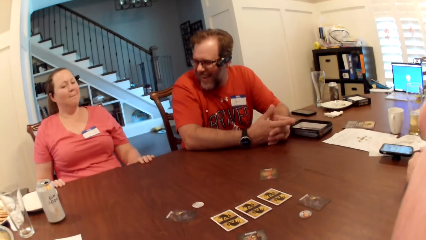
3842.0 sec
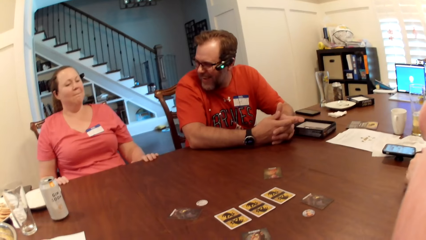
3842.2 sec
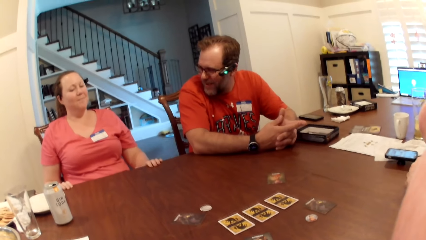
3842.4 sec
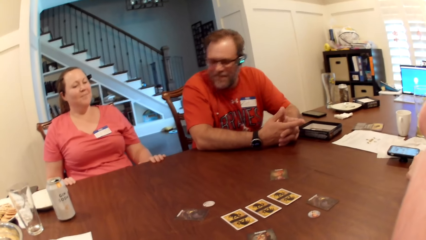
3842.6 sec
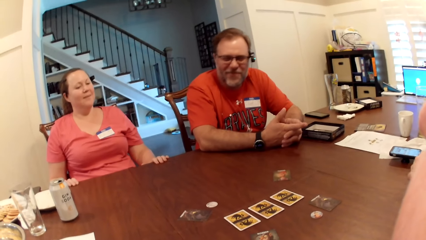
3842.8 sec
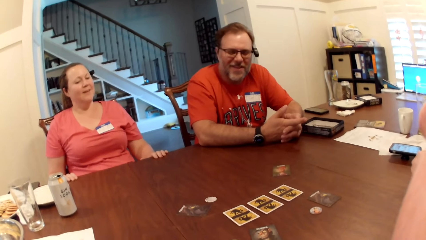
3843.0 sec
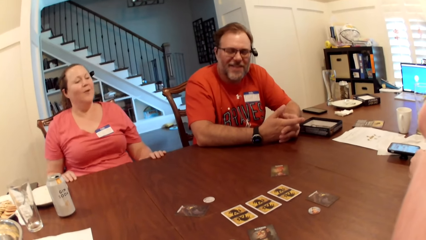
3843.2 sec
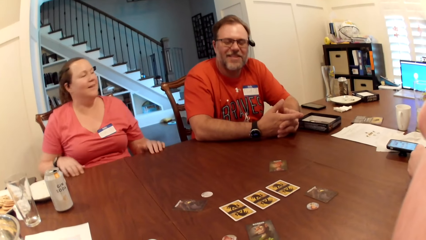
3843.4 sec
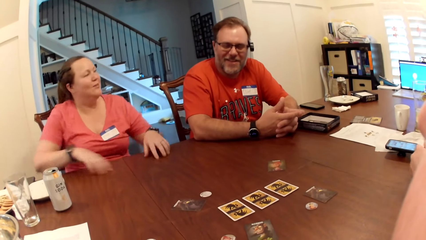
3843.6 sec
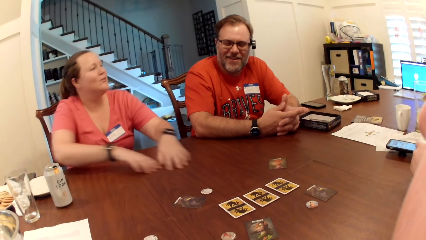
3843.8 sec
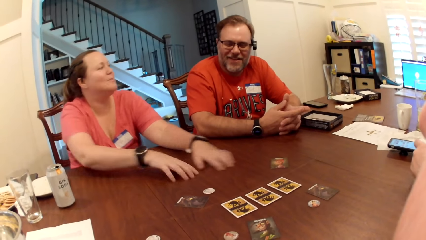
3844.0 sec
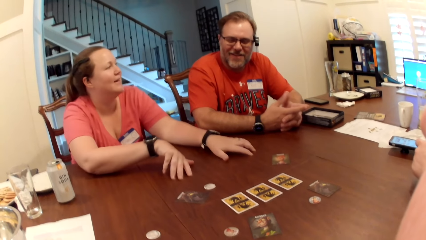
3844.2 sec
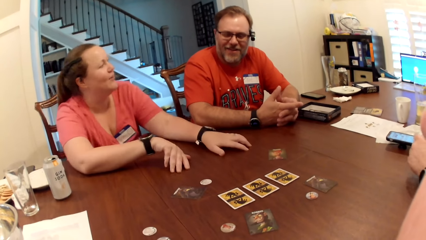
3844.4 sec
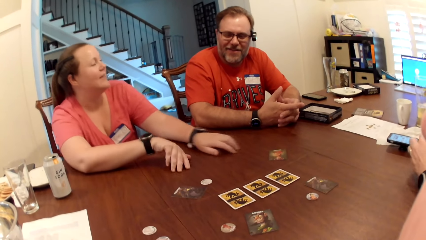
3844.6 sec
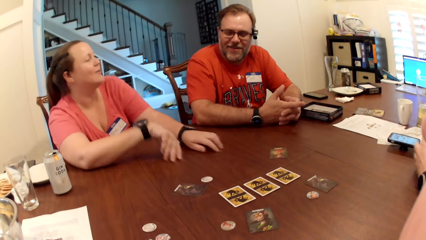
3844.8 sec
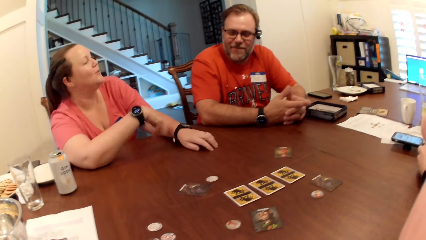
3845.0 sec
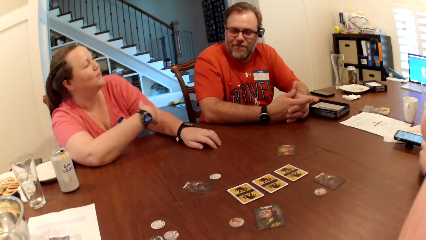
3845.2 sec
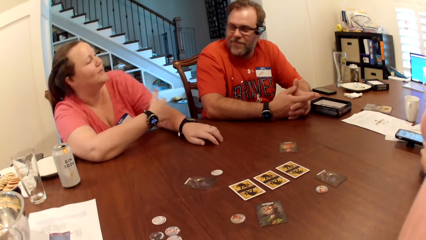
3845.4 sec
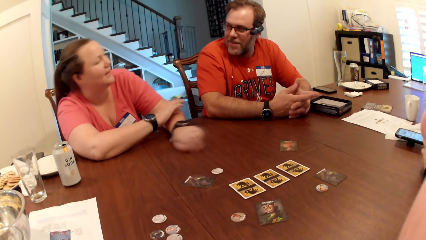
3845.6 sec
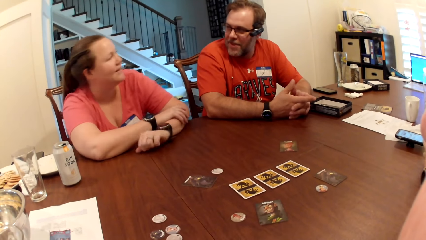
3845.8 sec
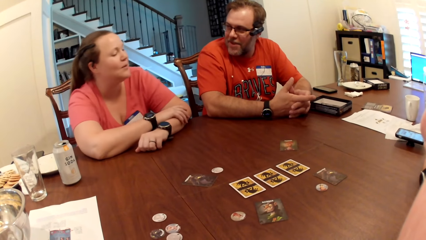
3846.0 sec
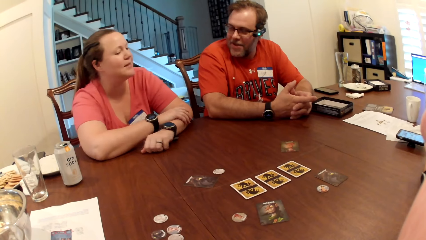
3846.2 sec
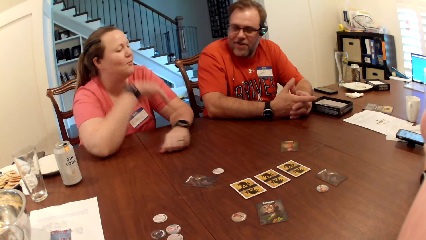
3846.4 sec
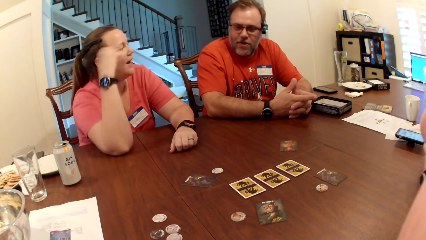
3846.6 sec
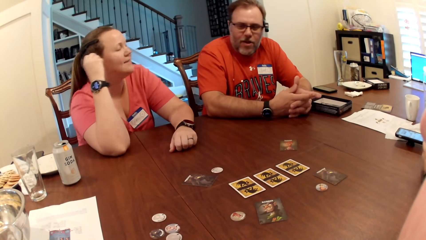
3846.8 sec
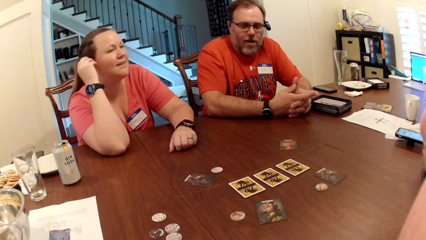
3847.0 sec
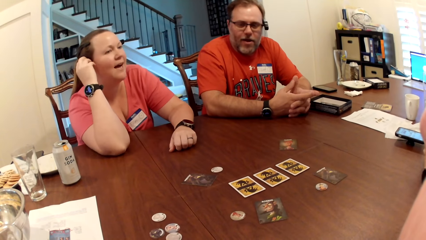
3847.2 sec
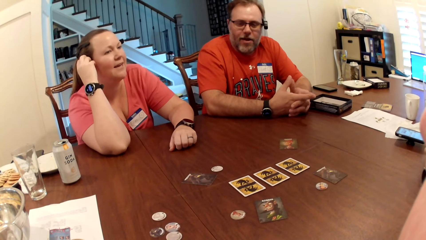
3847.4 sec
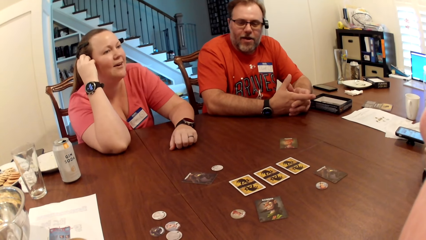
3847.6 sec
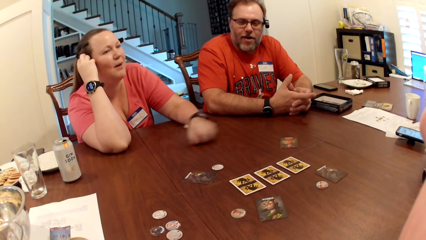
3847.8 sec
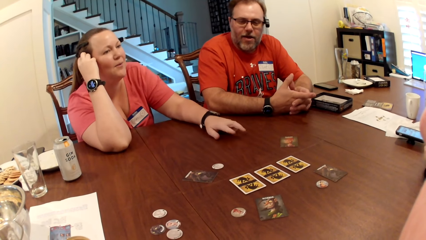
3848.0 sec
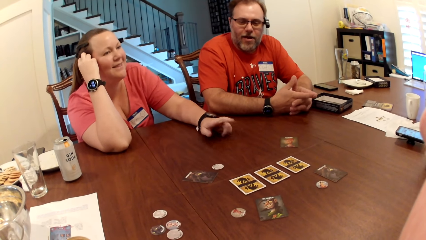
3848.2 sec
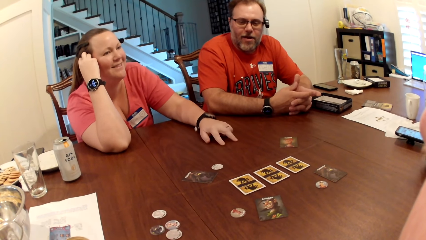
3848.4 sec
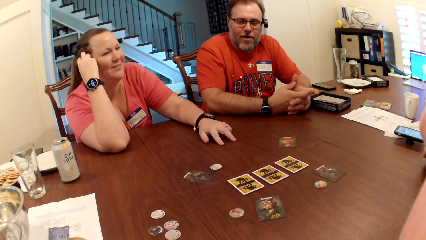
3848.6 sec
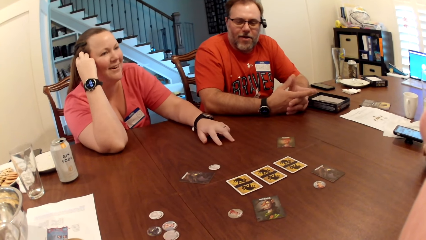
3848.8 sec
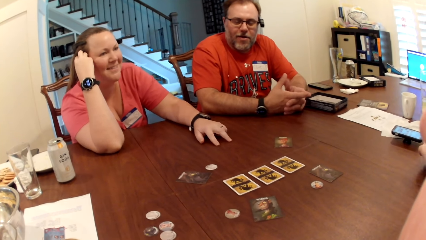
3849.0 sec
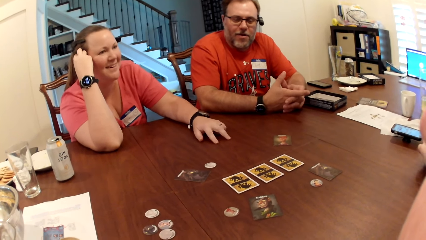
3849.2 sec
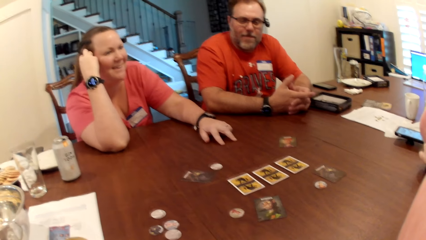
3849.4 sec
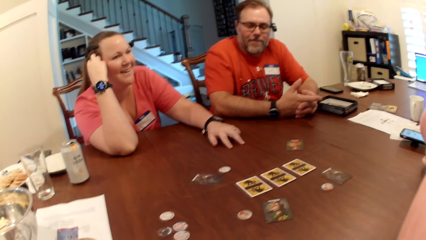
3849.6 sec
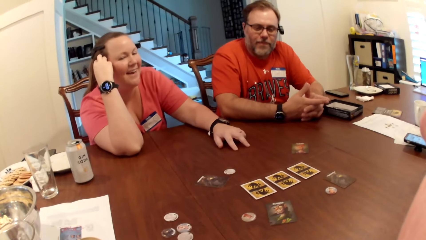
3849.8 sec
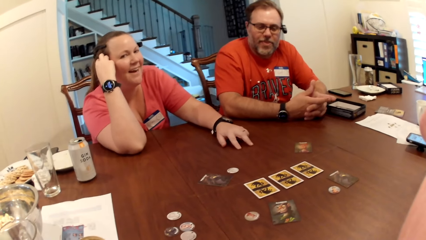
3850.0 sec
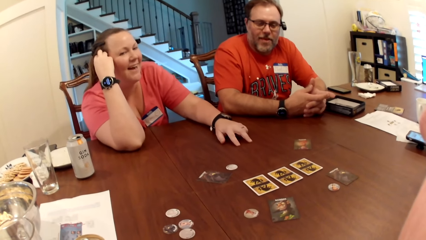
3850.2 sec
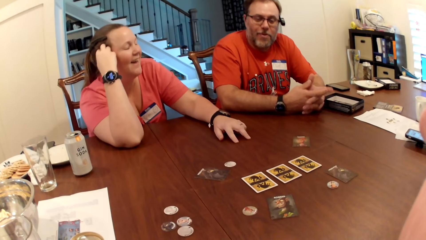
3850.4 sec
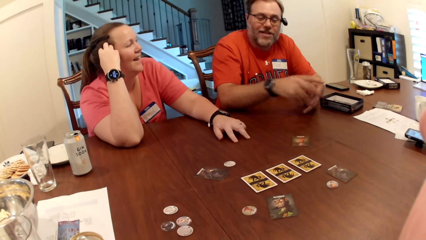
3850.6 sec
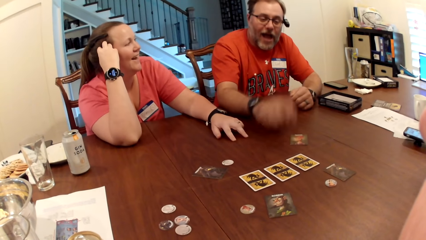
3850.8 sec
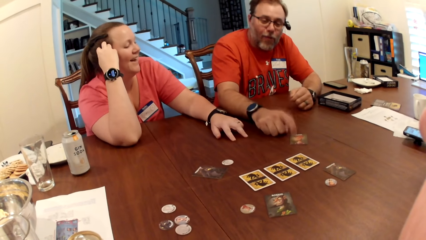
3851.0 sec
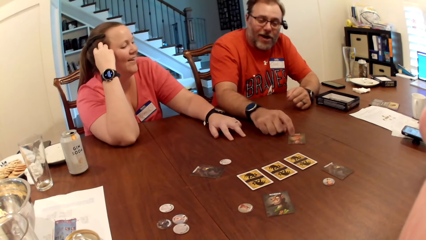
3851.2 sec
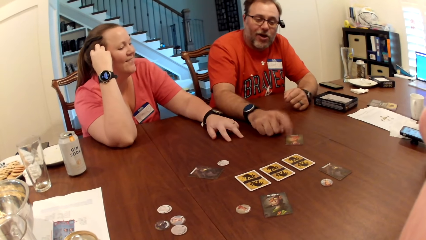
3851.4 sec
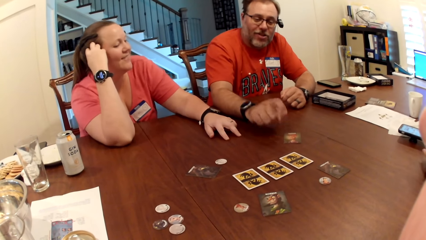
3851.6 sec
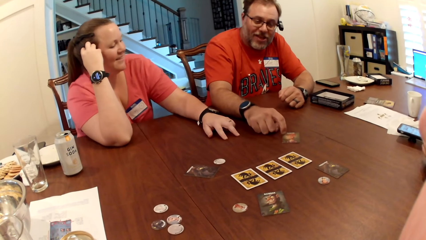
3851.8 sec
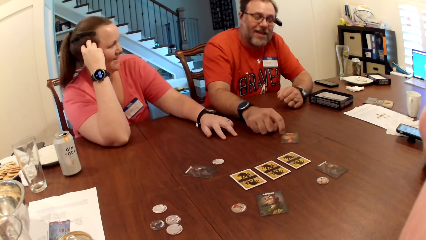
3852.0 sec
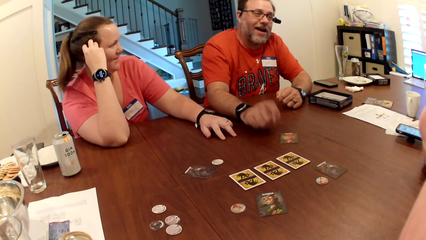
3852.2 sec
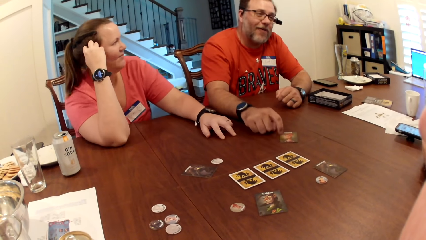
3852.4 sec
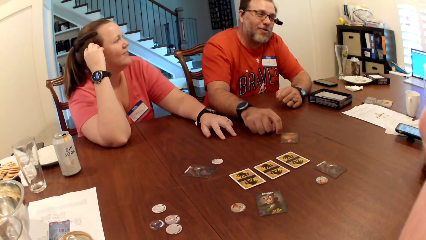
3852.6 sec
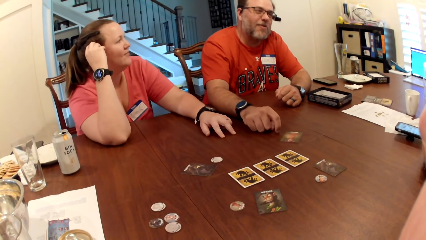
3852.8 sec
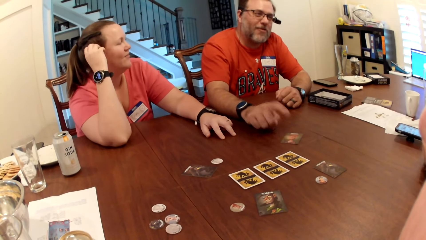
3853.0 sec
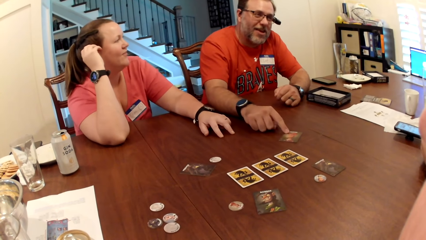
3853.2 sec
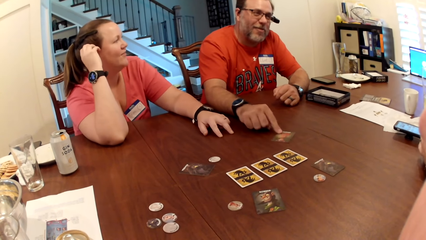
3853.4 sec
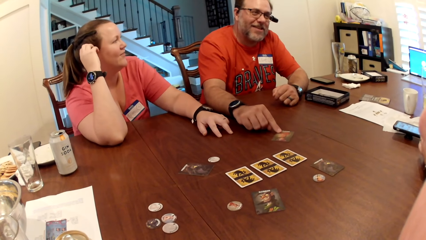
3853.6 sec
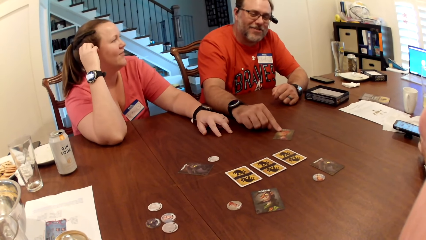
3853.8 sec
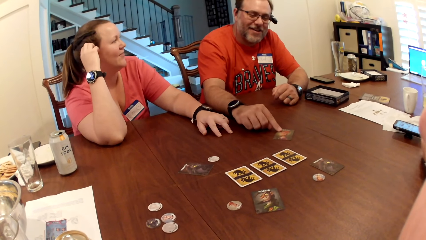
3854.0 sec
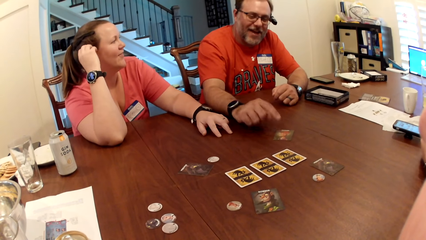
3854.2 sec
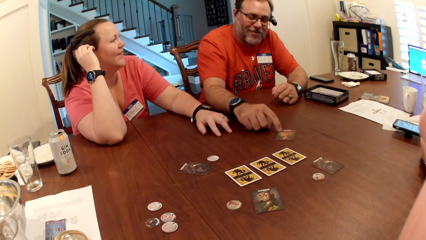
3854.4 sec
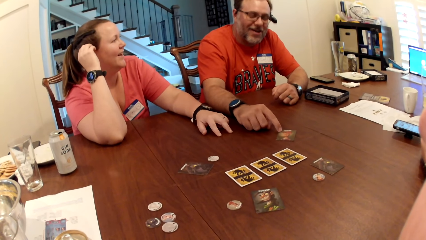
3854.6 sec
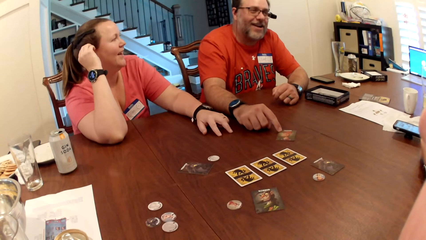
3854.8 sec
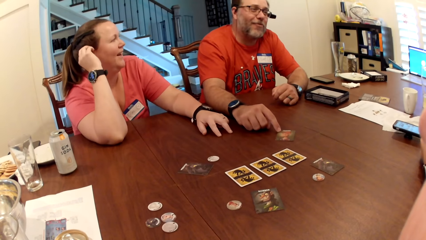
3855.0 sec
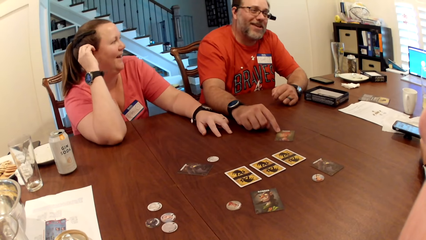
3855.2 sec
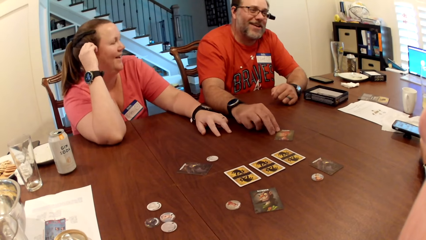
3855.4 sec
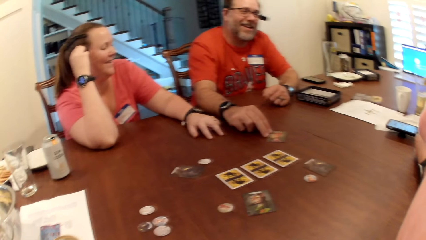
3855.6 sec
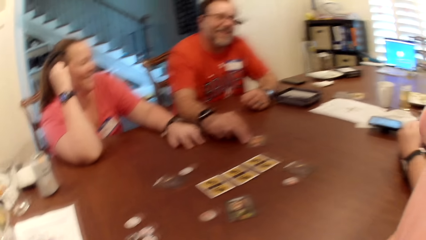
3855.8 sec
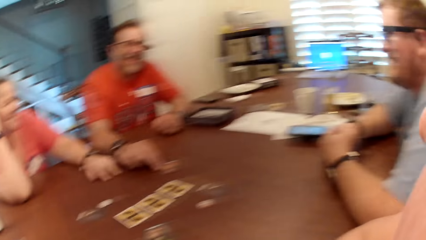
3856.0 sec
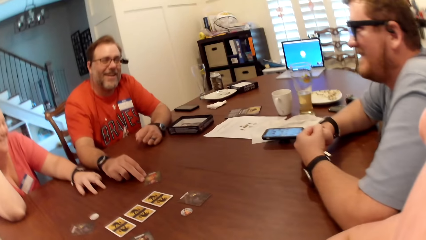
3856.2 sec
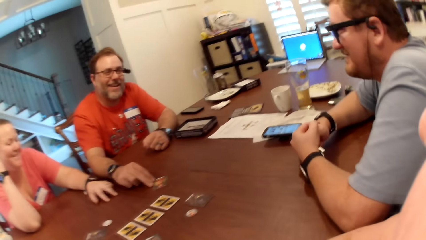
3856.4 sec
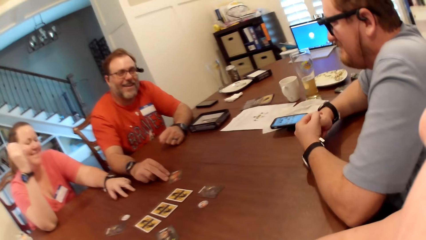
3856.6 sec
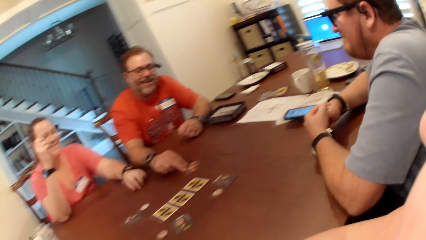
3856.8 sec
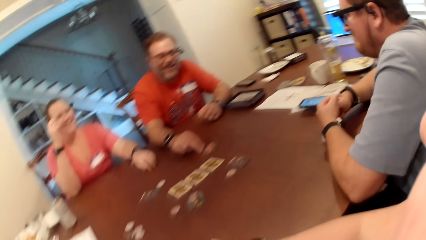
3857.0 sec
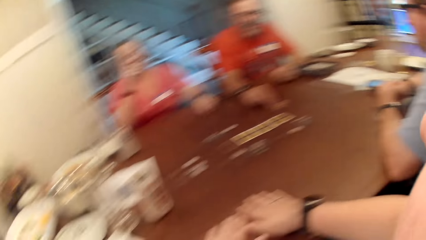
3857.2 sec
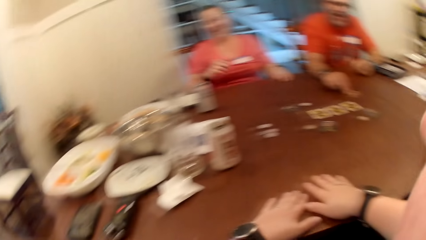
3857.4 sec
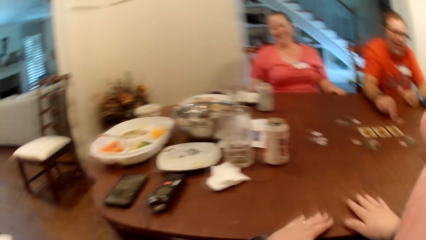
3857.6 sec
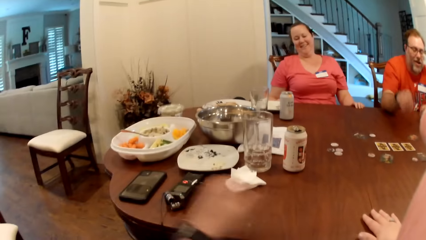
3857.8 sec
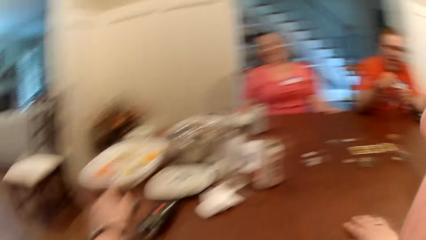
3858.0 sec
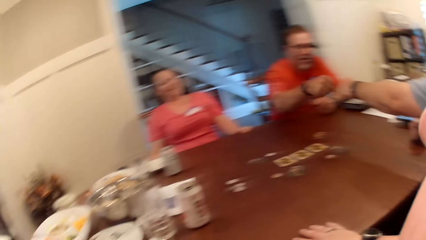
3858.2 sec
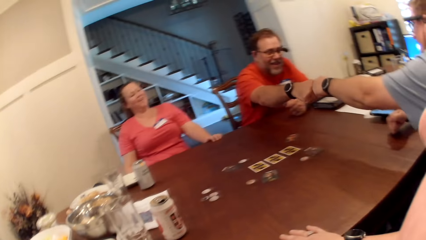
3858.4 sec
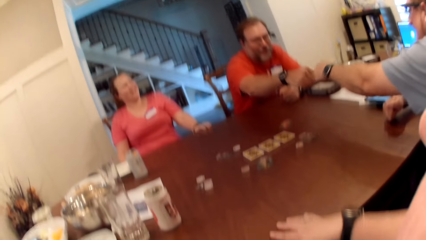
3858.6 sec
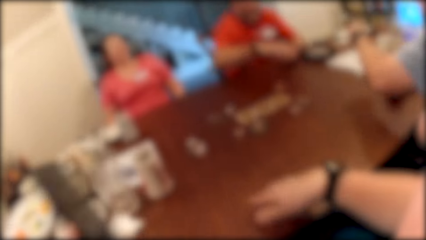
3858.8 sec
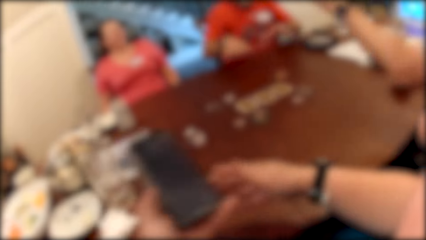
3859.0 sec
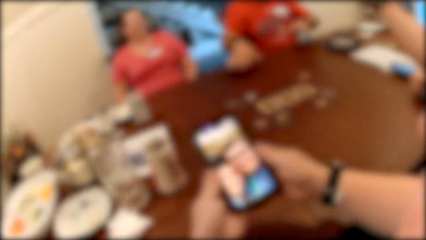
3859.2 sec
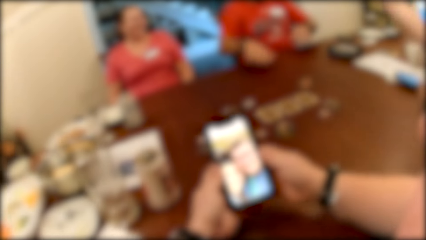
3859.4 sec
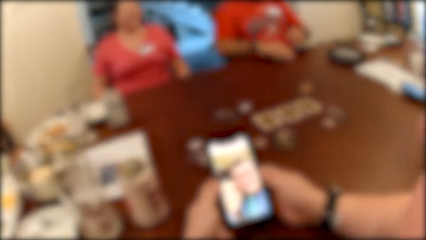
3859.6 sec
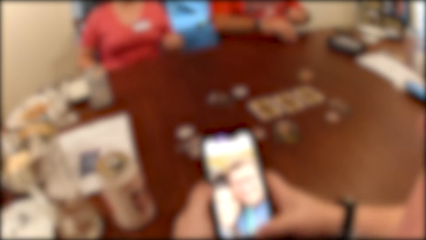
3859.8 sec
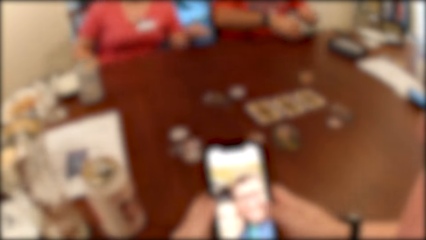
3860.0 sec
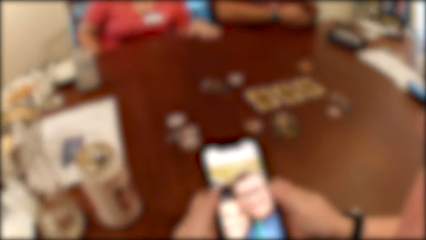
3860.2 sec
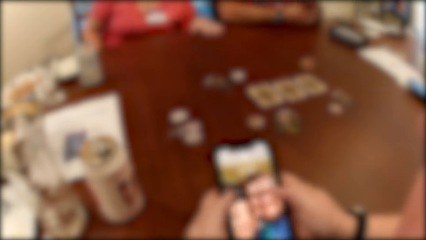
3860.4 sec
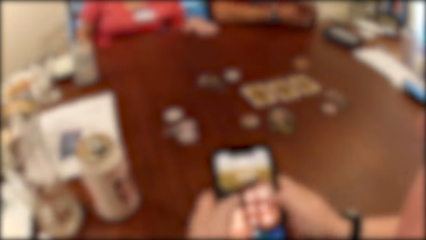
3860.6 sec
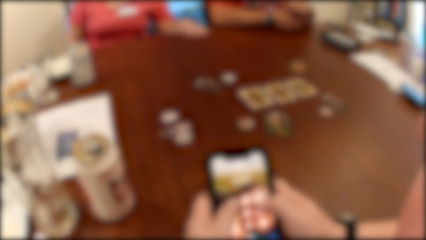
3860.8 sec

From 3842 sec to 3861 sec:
A woman touches the table with her hands. The woman scratches her ear with her right hand. A man points to the card on the table with his right hand. The camera wearer picks up a phone from the table with her left hand. She converses with a man, another man and a lady. She holds the phone with her hands.
